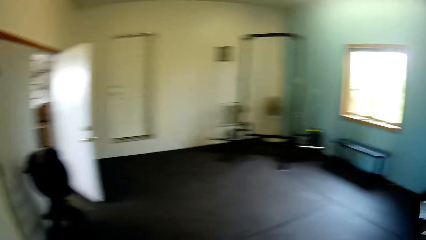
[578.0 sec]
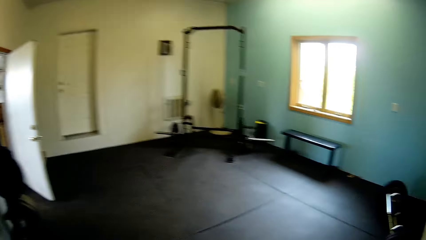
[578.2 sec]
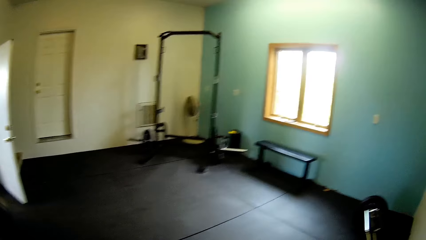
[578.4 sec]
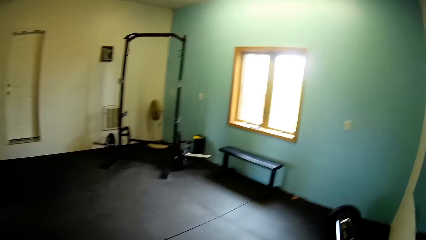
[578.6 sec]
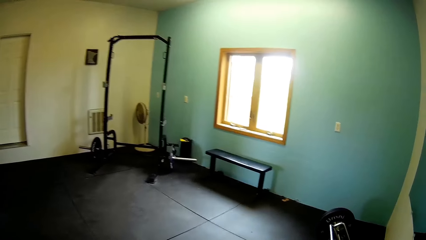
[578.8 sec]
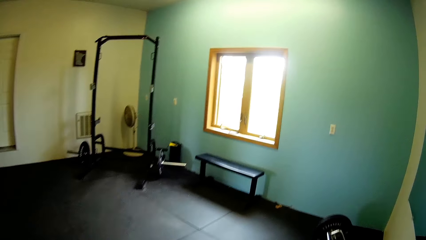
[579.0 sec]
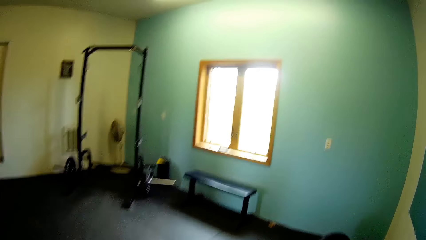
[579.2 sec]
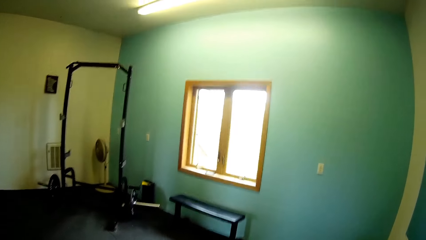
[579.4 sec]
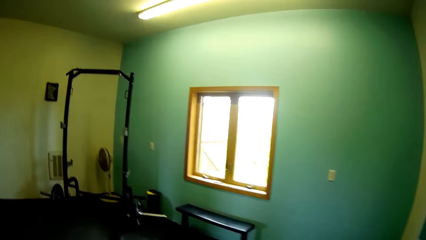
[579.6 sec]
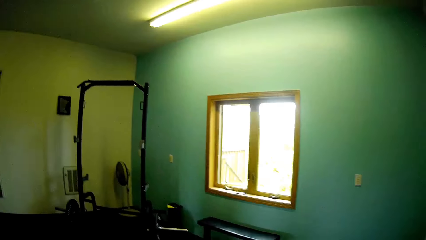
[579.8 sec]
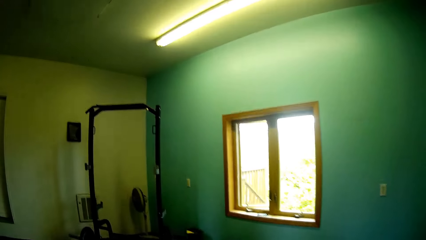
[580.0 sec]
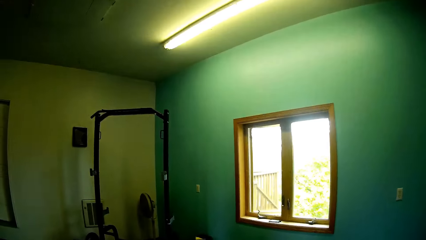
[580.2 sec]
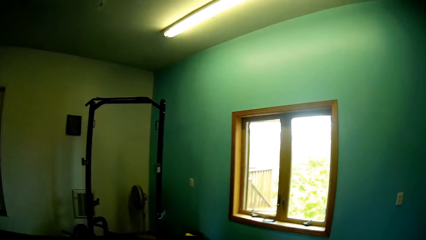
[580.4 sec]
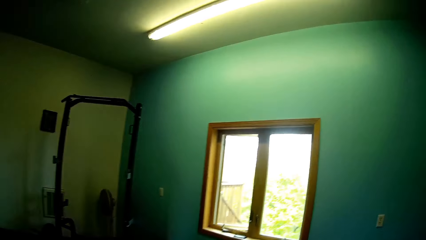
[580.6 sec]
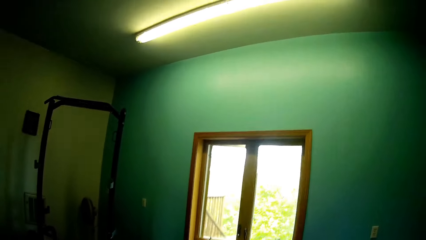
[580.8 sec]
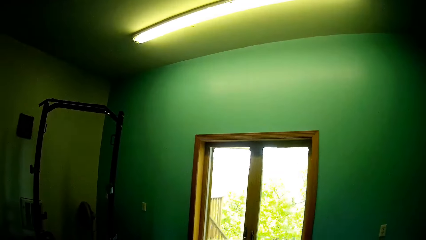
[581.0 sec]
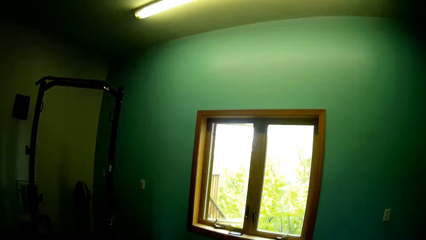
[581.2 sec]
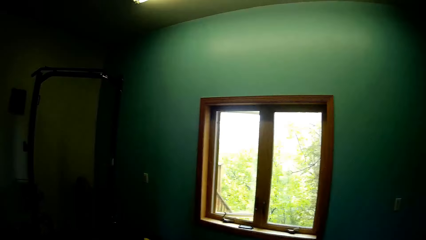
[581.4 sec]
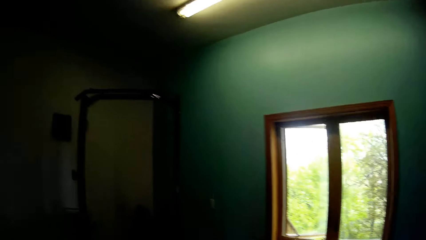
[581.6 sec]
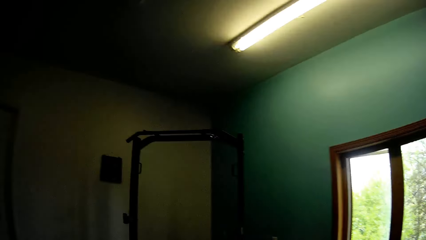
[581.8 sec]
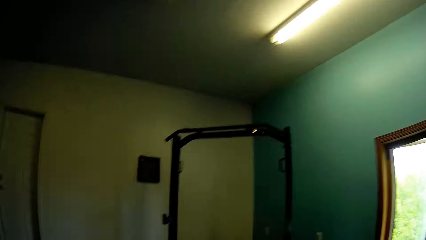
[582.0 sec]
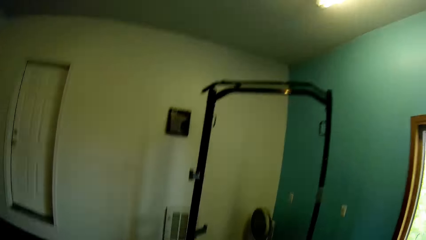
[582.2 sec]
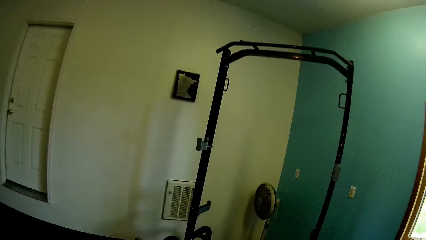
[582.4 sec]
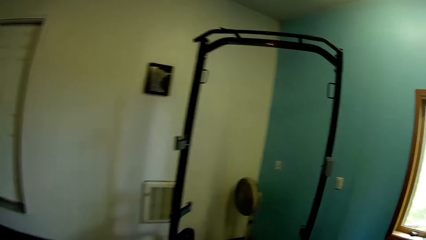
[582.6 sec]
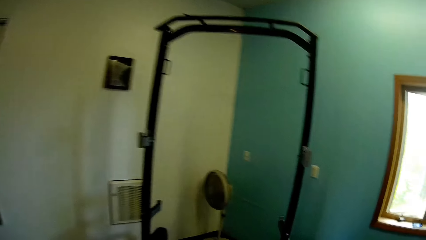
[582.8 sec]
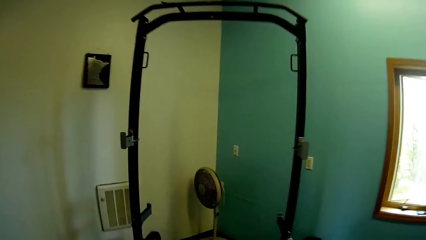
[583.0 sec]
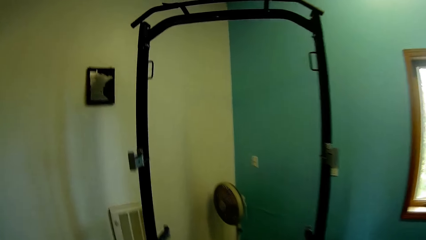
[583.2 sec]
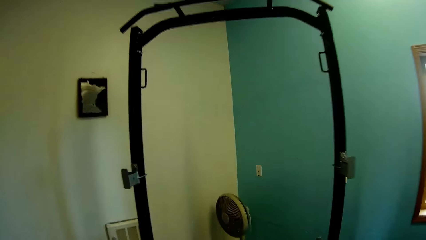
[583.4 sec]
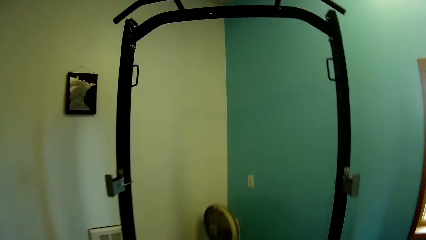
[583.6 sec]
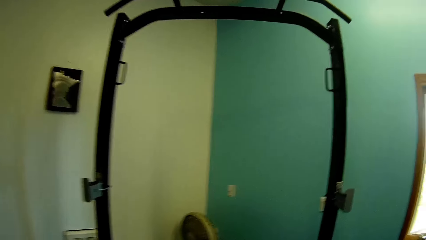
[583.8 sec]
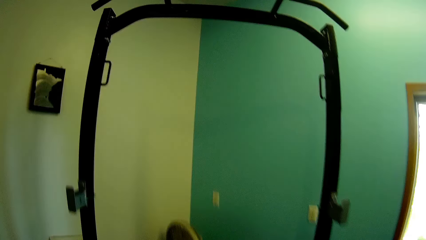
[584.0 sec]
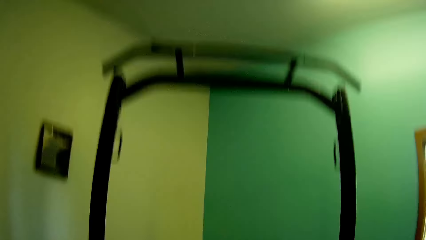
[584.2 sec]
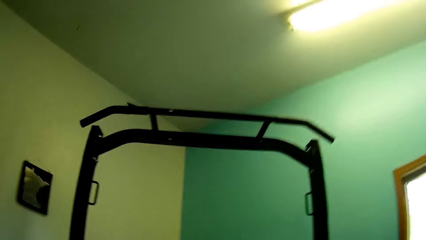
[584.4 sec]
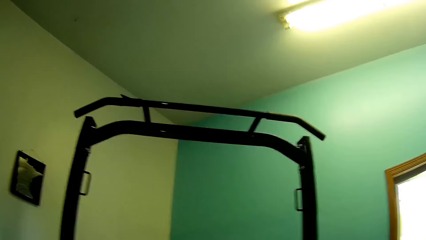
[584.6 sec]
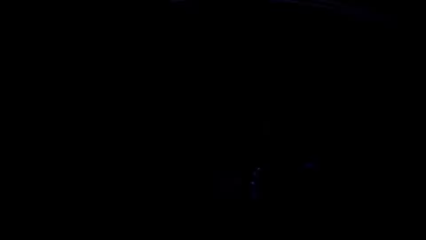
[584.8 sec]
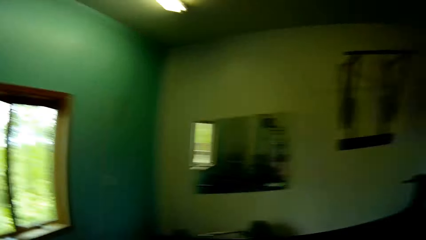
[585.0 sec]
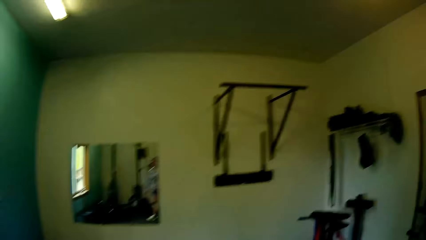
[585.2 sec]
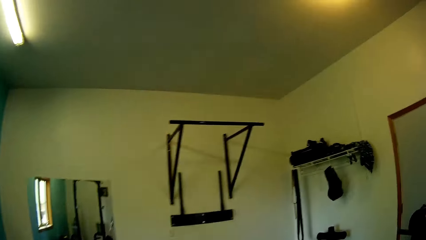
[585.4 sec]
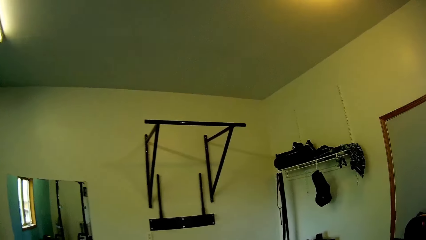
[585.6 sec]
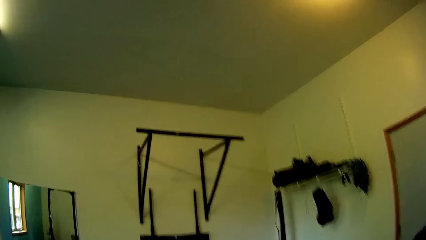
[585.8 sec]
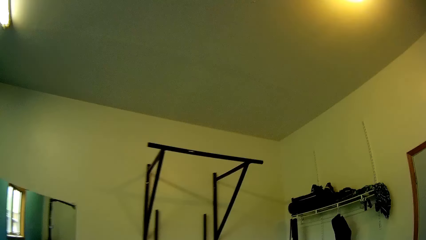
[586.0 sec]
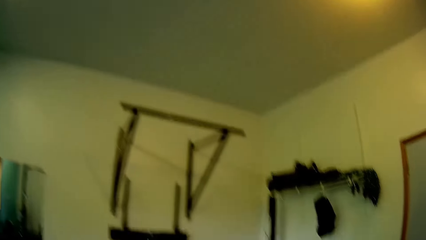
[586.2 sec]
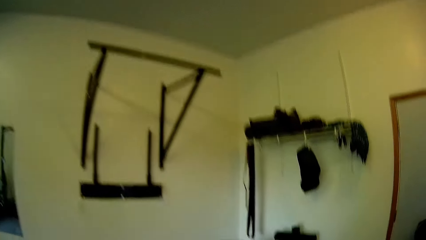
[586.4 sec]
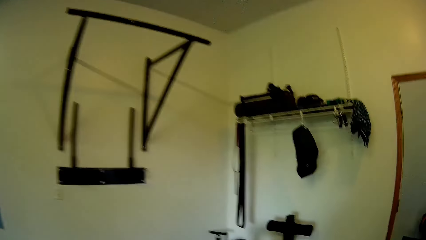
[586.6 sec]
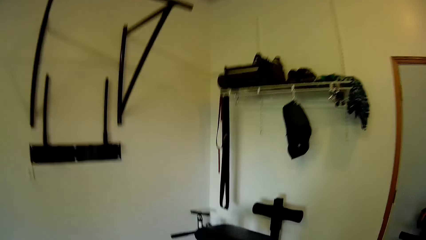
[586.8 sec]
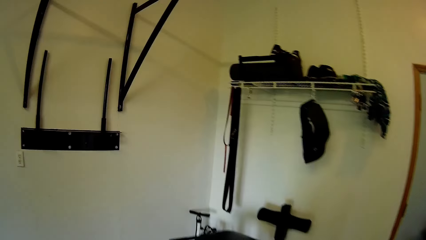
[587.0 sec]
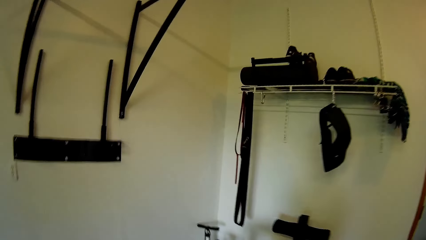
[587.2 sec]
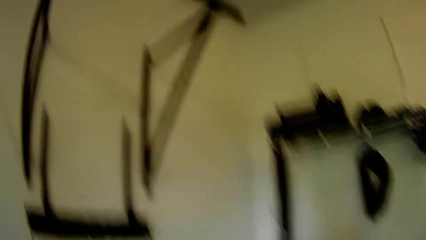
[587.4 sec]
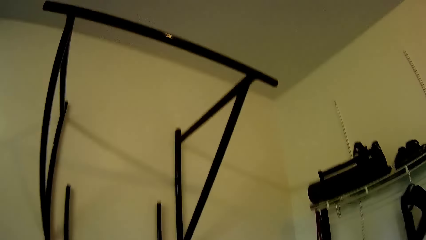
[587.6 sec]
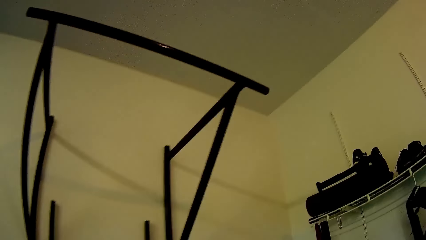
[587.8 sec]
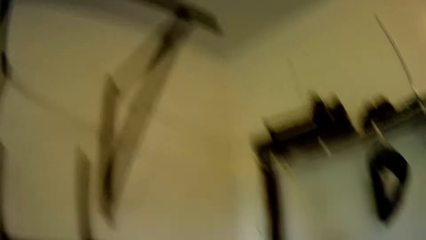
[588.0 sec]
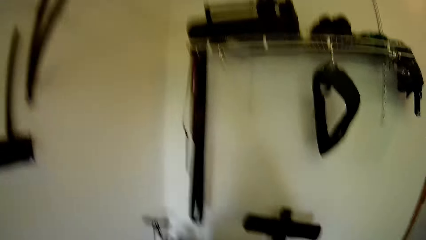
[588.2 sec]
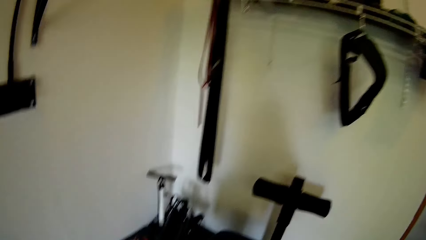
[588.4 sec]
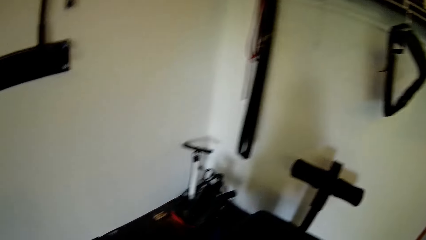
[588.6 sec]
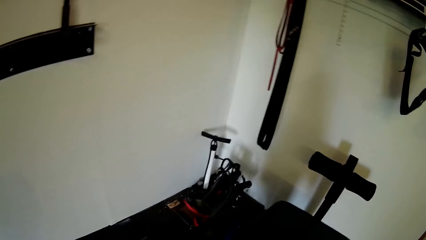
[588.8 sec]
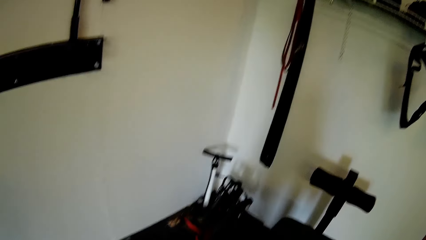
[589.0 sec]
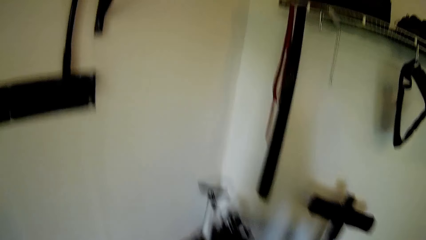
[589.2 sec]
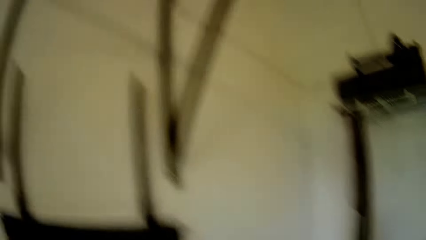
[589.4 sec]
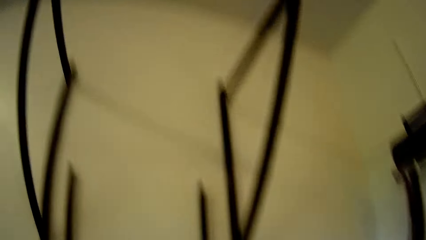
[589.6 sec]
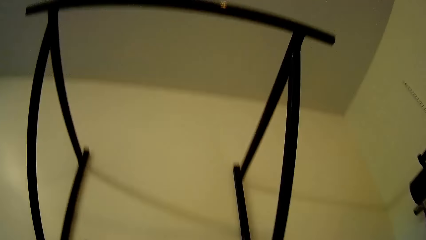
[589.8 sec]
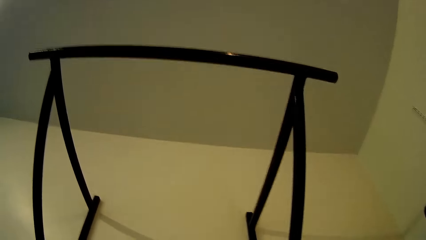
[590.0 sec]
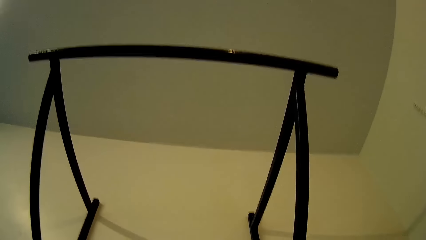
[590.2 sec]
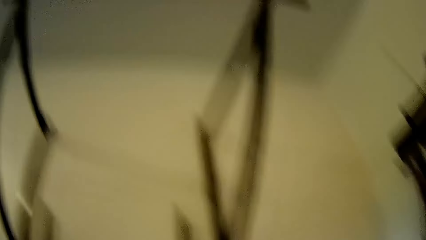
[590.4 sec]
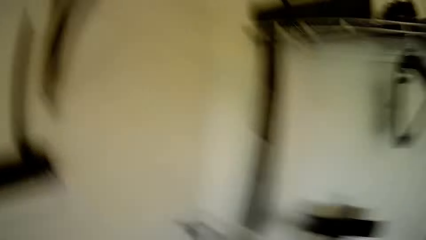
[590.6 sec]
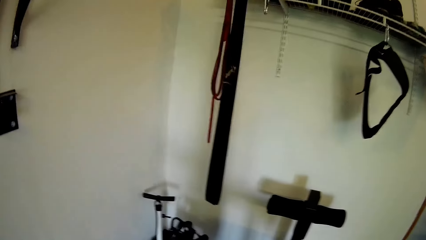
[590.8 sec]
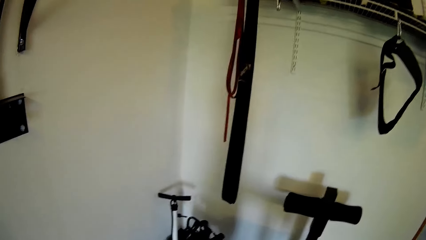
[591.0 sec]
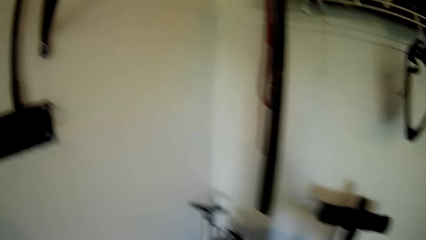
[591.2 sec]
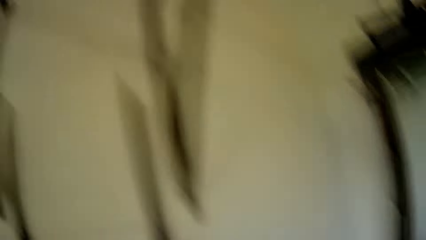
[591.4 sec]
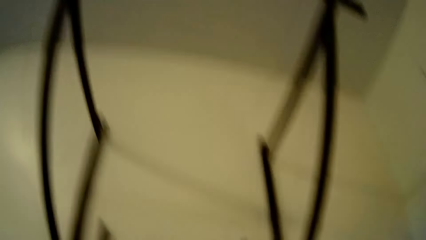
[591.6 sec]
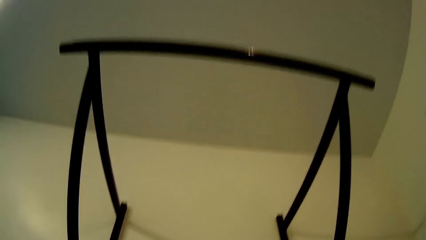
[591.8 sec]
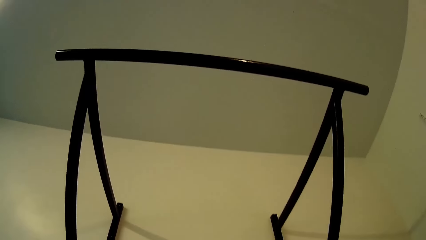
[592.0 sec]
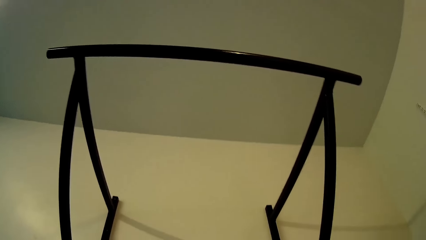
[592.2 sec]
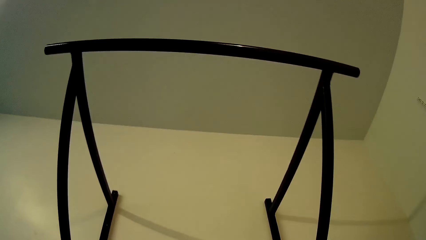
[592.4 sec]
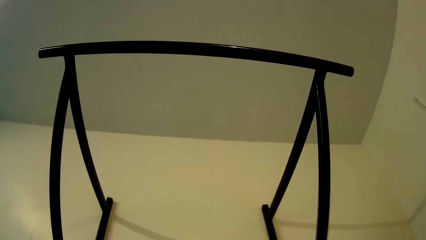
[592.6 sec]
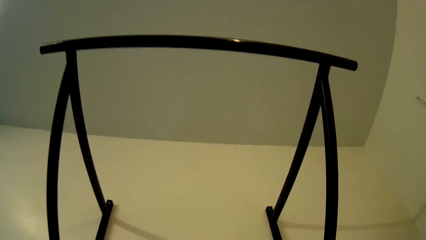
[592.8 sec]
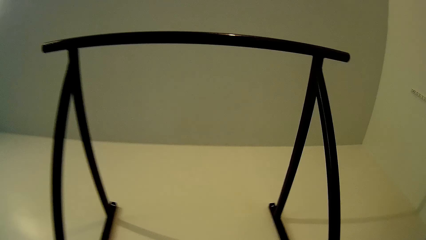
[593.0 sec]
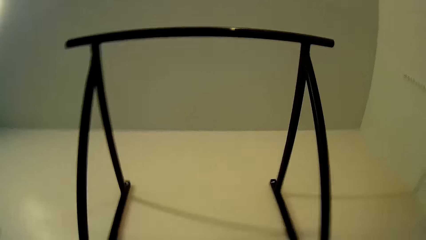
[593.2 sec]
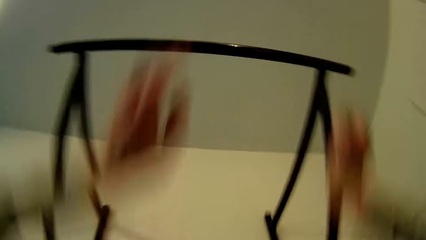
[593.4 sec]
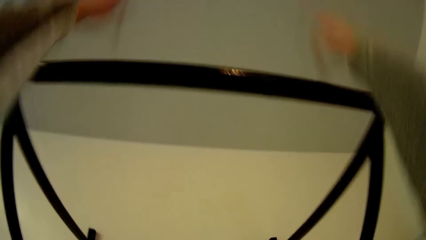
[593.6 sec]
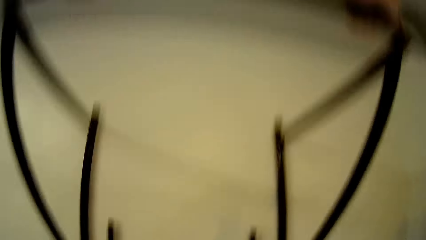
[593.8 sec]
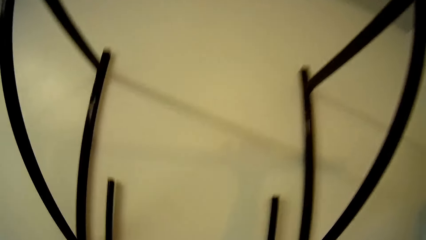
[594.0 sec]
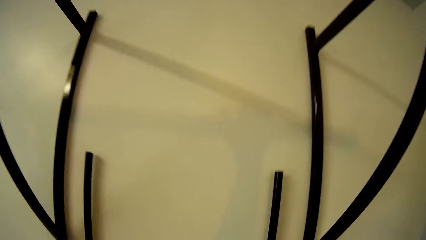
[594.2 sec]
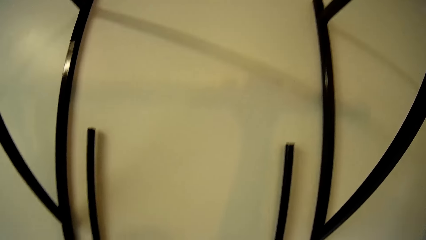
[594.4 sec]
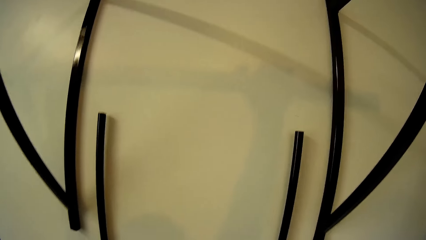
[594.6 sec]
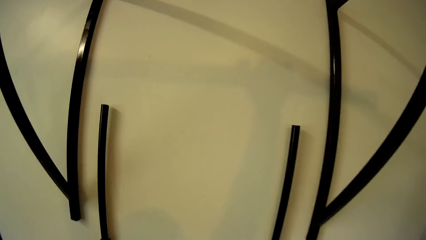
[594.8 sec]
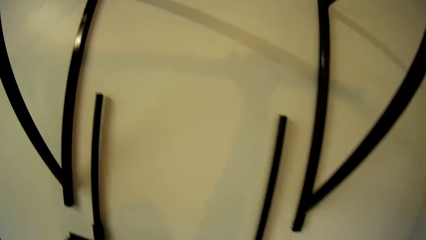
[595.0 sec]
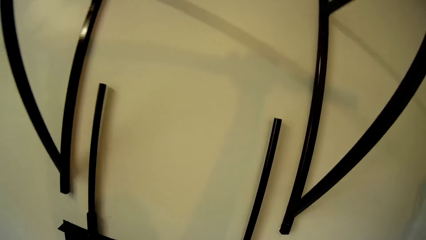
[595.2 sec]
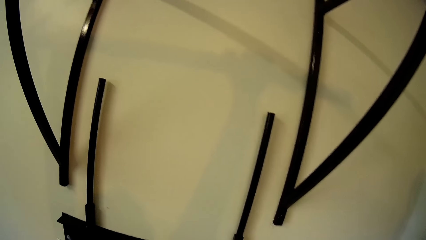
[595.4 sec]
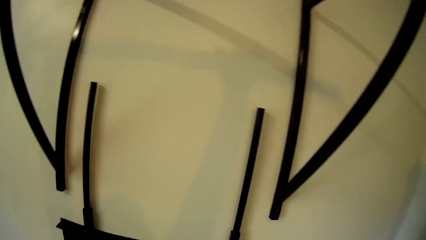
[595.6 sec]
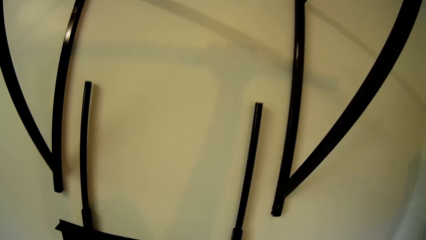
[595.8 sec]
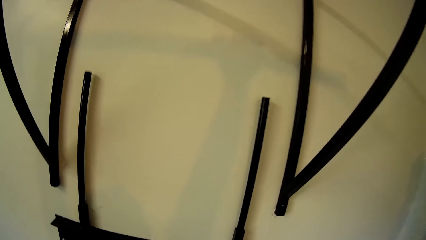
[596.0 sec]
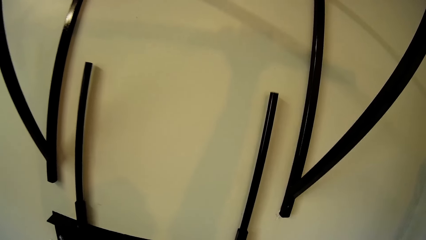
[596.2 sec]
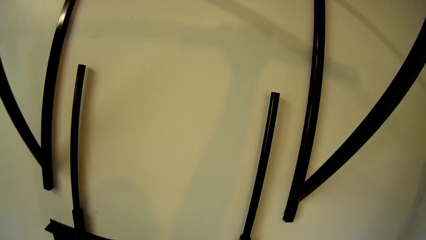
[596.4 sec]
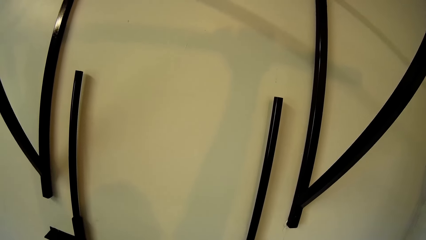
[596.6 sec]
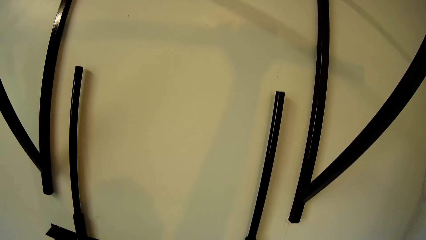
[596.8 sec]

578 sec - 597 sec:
The camera wearer looks around the room. They place both hands on a metal bar on the wall. They hold the metal.
